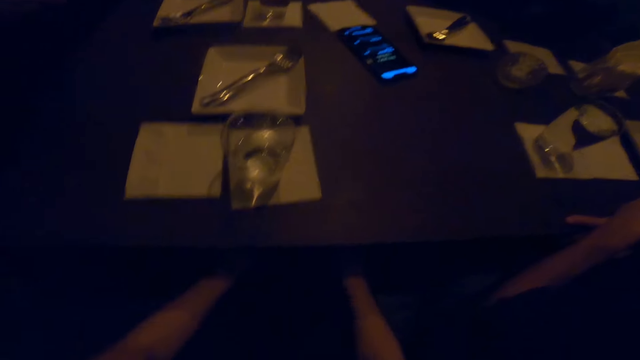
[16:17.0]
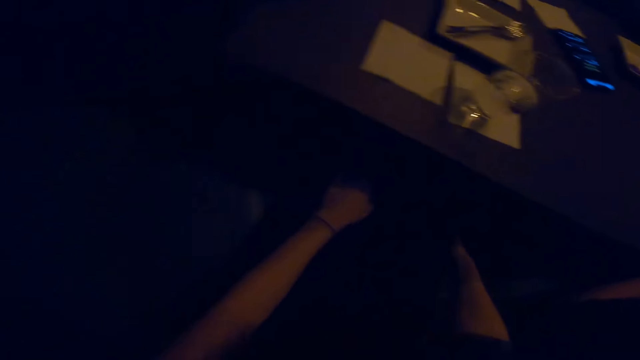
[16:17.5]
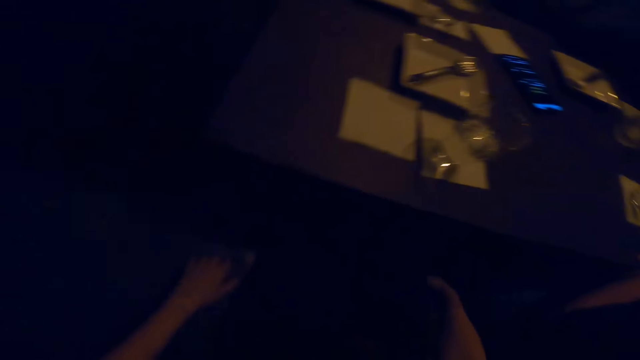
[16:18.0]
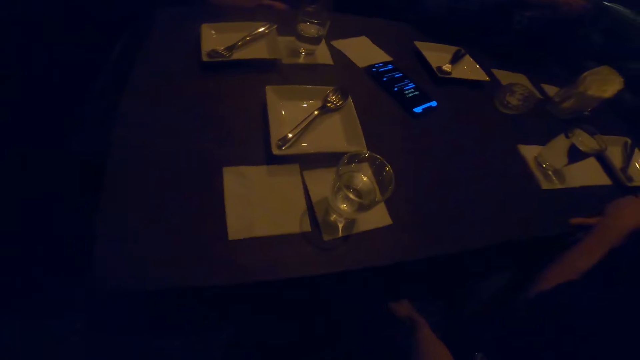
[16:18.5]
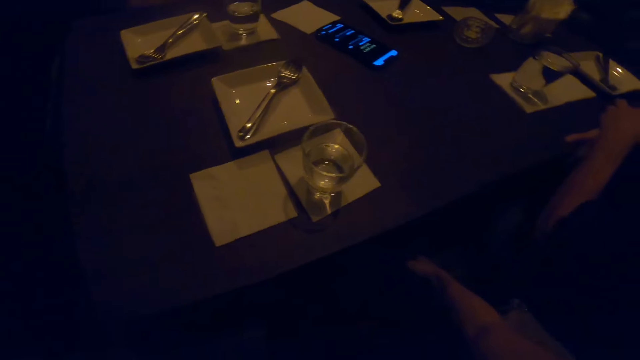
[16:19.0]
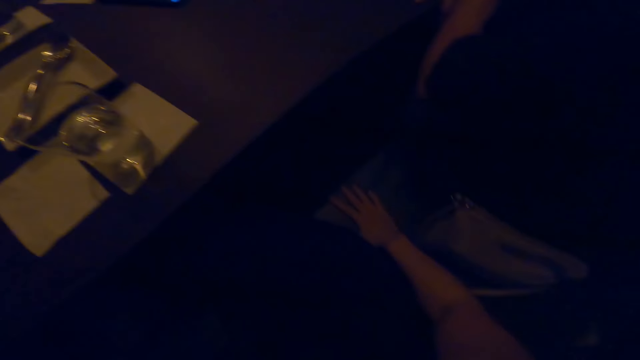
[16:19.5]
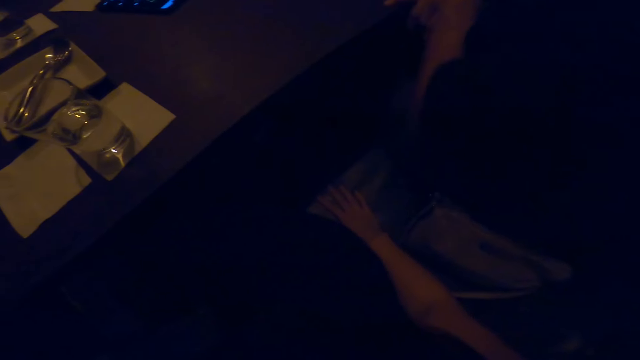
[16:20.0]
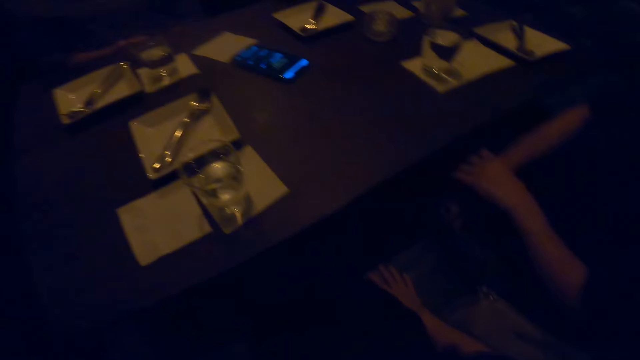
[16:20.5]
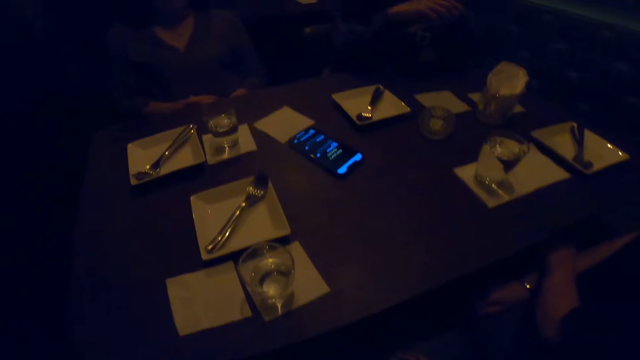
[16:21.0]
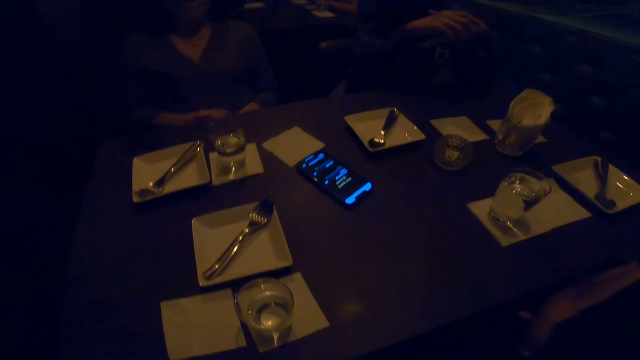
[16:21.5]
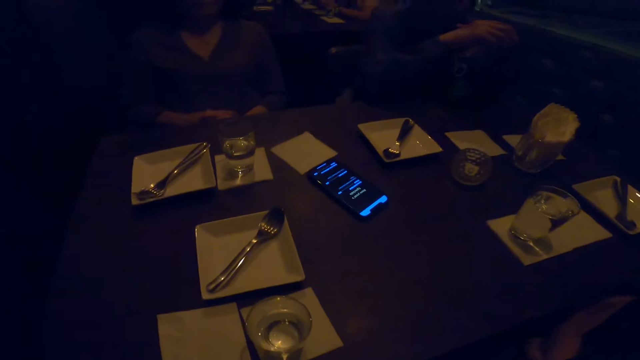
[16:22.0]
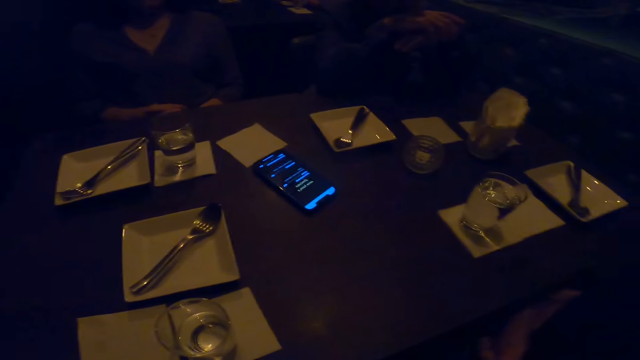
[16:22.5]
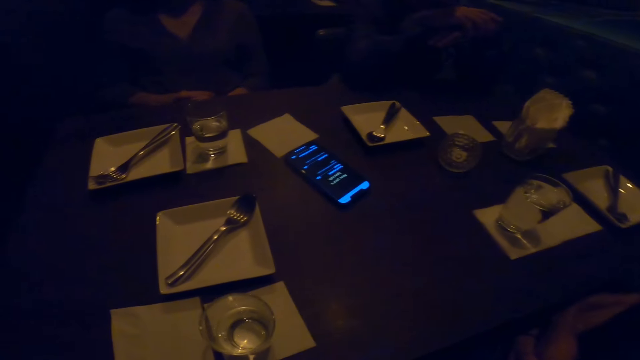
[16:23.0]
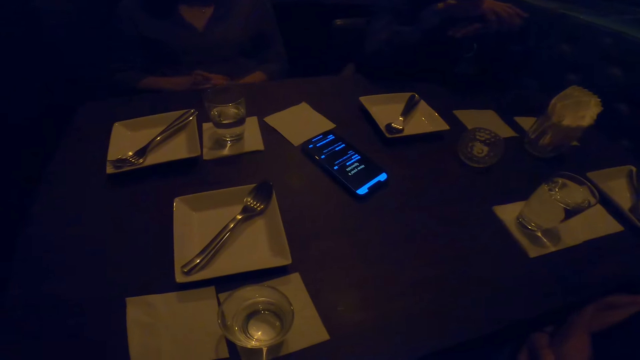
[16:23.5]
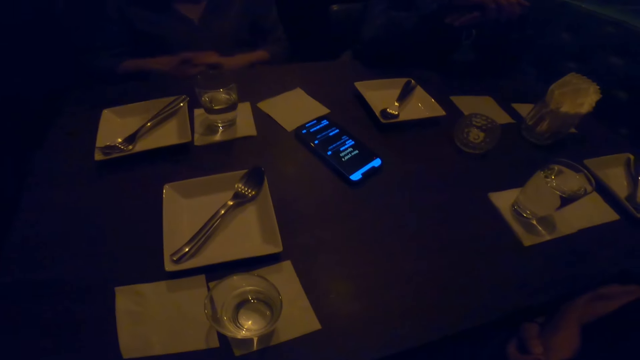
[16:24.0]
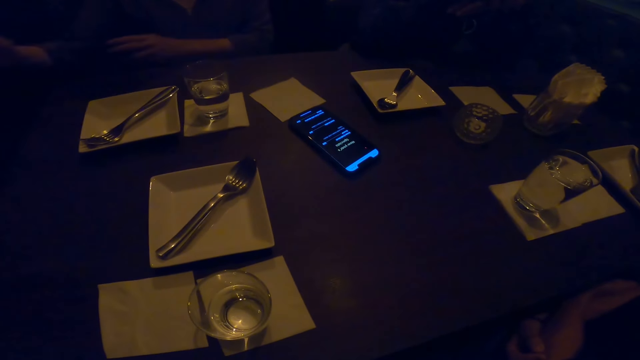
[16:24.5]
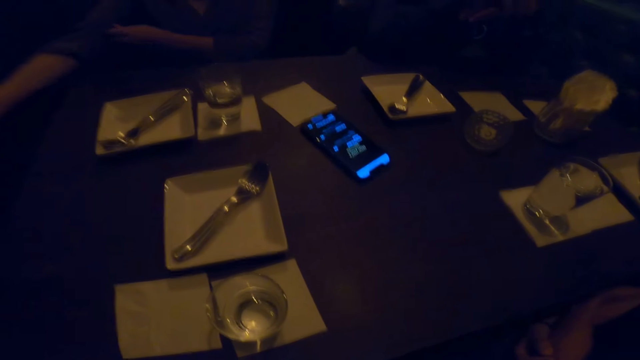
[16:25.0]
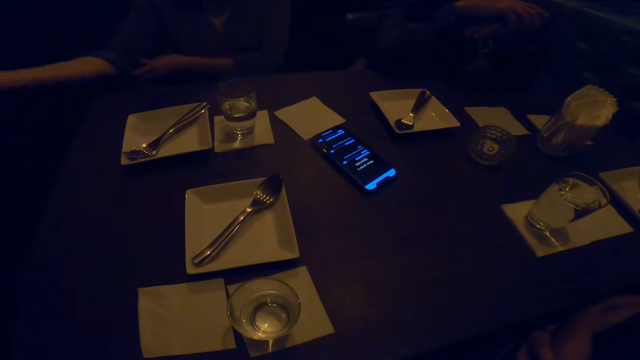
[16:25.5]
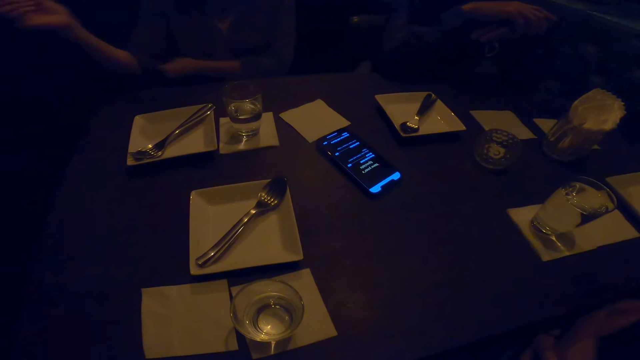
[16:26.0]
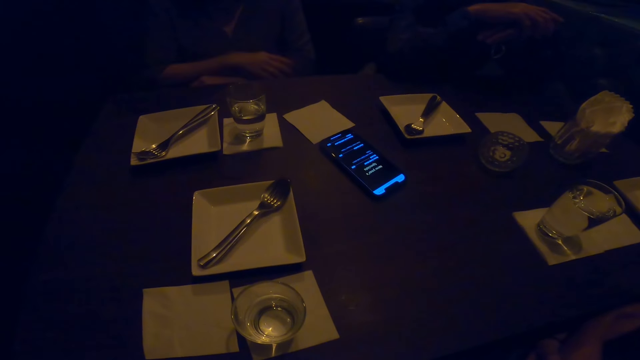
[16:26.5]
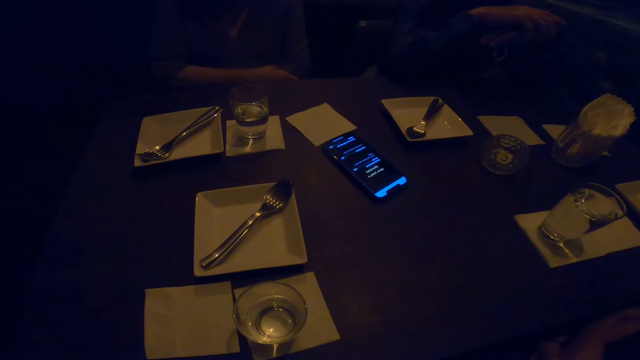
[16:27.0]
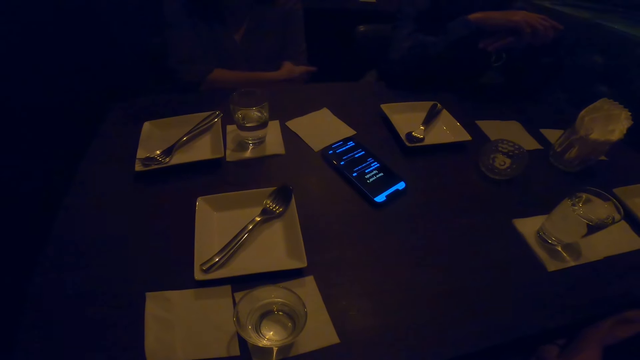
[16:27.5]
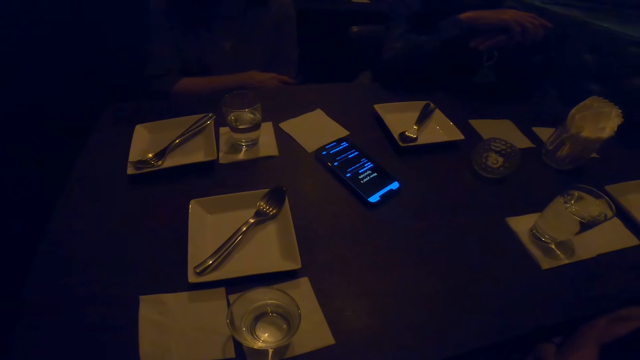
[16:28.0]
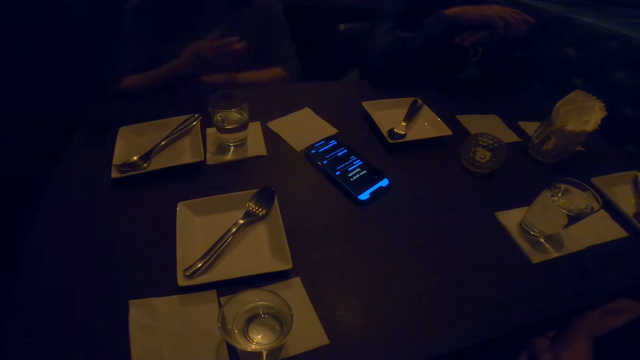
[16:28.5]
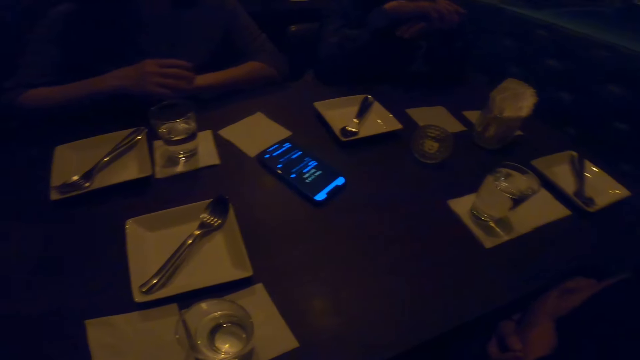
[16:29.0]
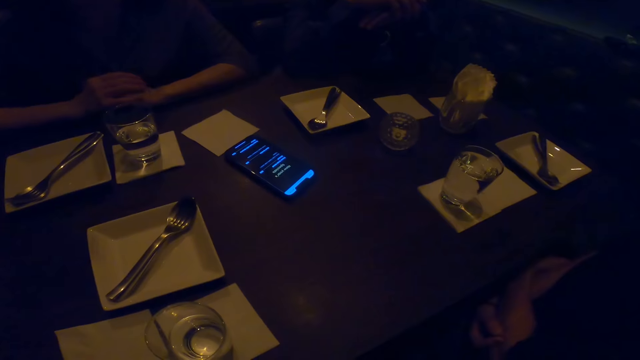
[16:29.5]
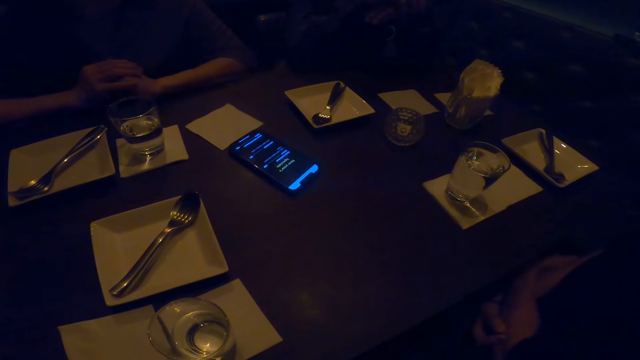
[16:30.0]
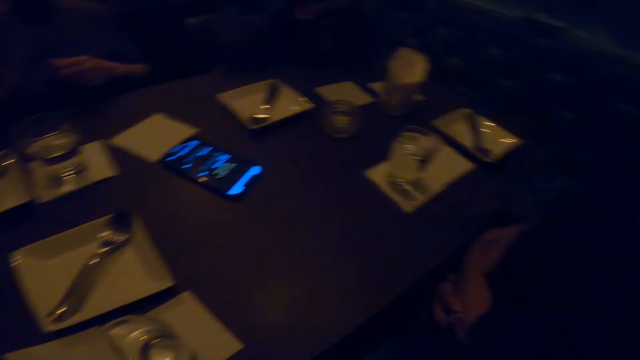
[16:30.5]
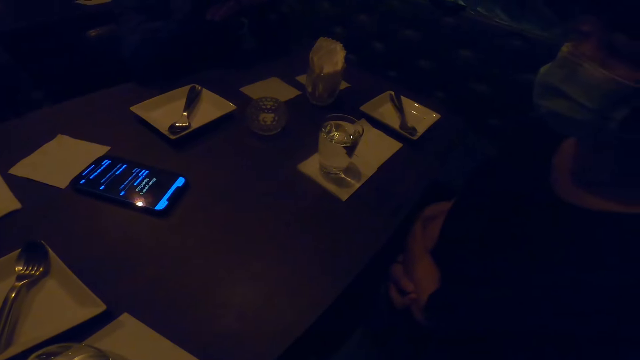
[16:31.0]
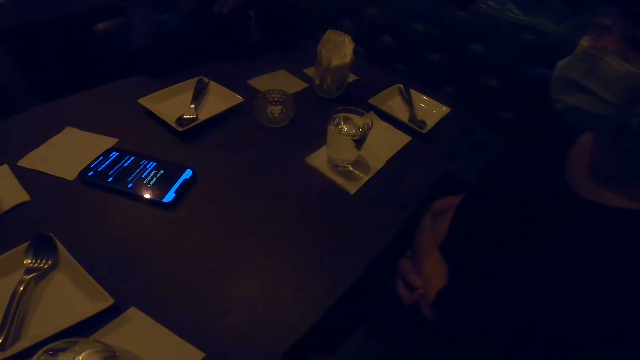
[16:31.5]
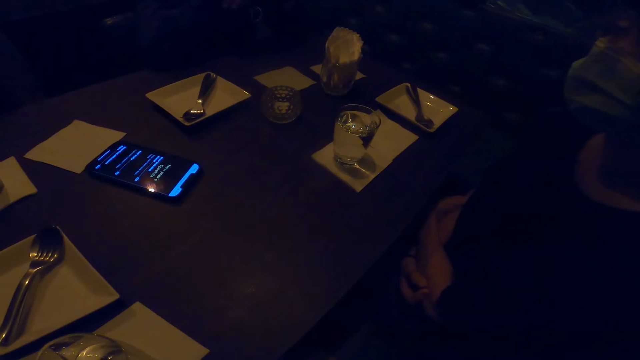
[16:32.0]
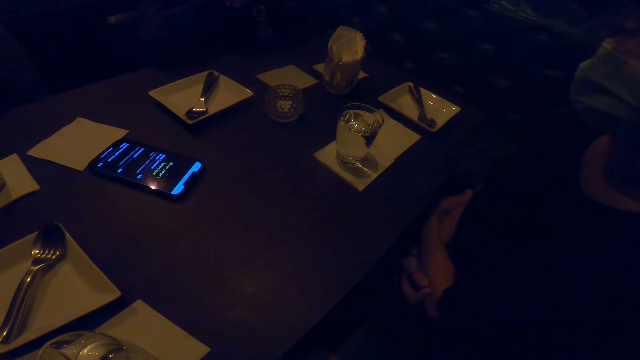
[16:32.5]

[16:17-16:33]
The camera wearer interacts with the friends. They do something beneath the table. A person folds hands. Another person moves hands. A third person moves hands, rolls sleeves and pulls the sleeve of the sweater. The camera wearer interacts with the friends. The third person places hands on the table. The camera wearer looks around.

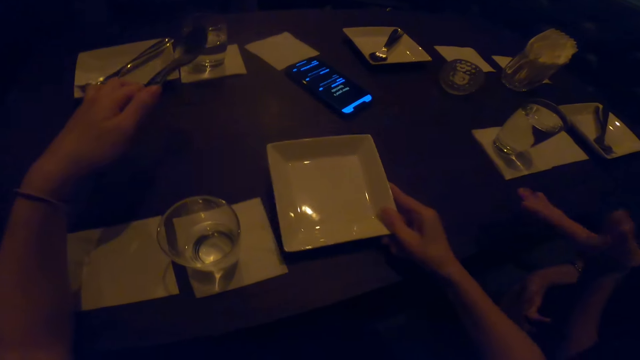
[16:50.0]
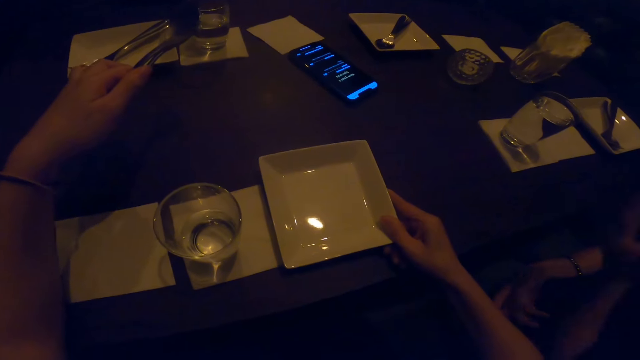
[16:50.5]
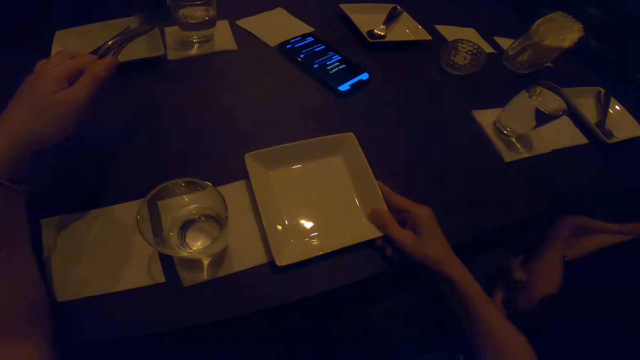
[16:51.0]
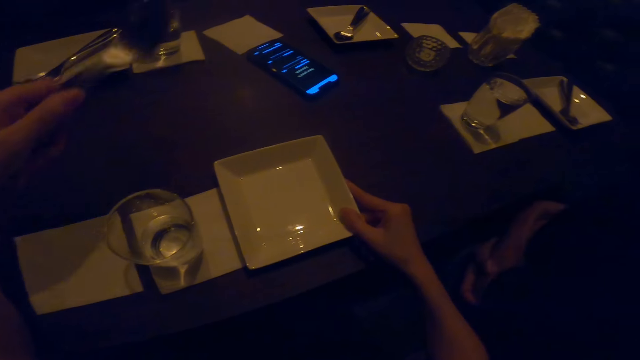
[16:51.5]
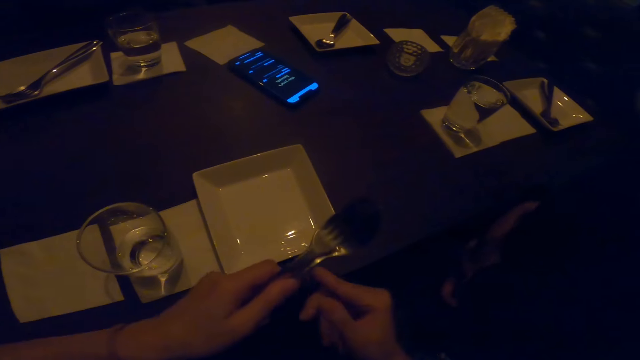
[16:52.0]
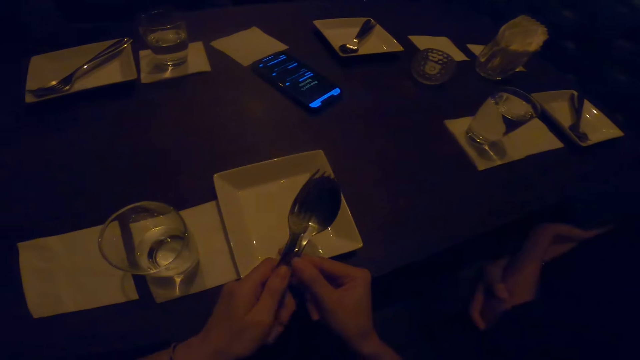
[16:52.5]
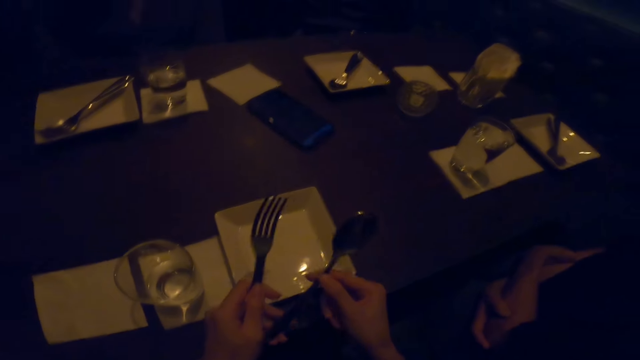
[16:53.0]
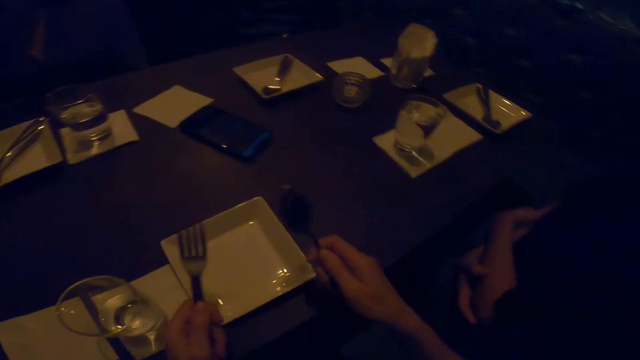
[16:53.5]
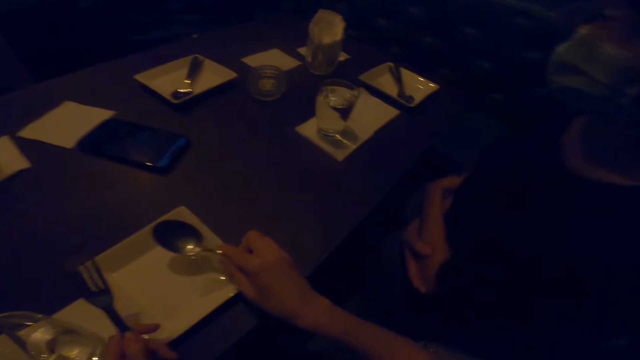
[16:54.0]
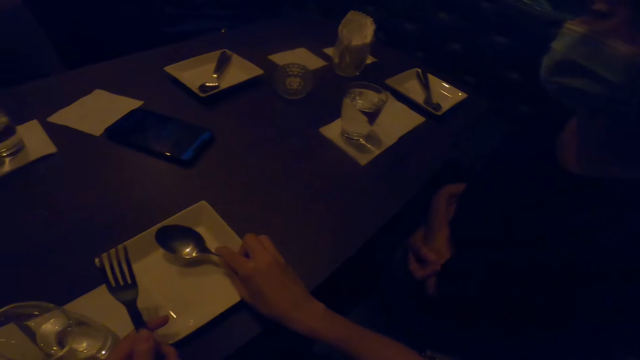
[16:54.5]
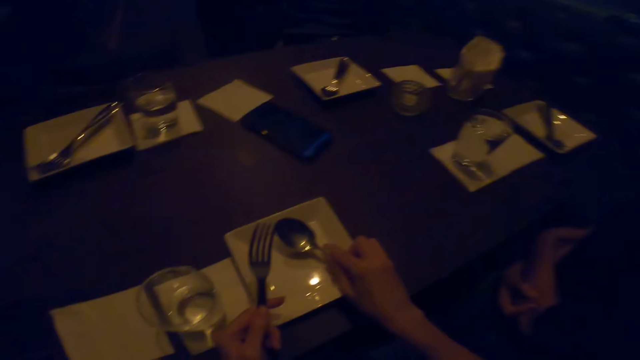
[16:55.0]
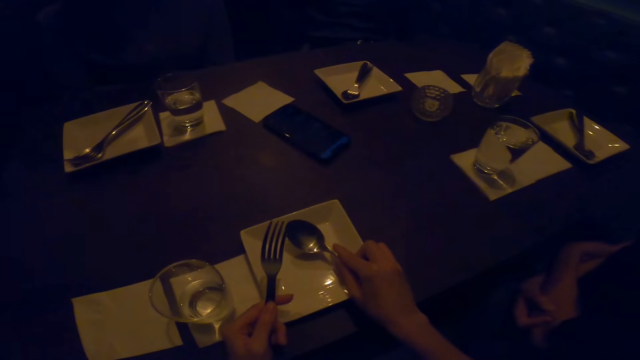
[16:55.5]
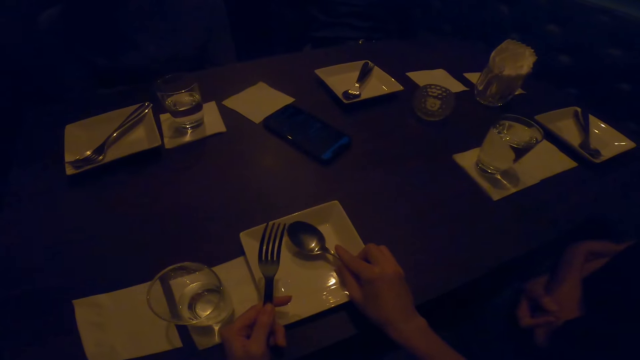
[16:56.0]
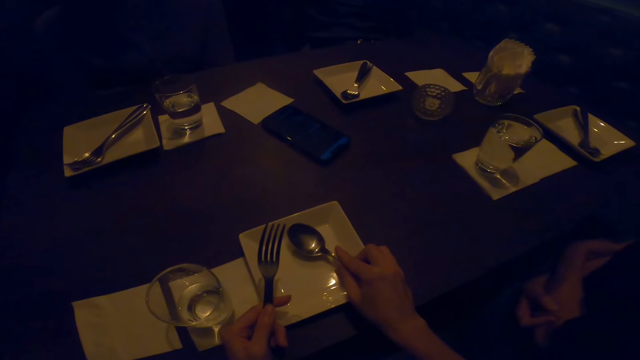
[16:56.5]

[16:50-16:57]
The camera wearer moves the plate. They pick up the spoon with the right hand. They place the spoon on the plate.
